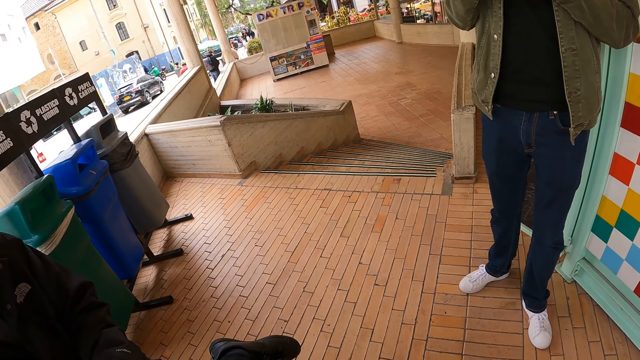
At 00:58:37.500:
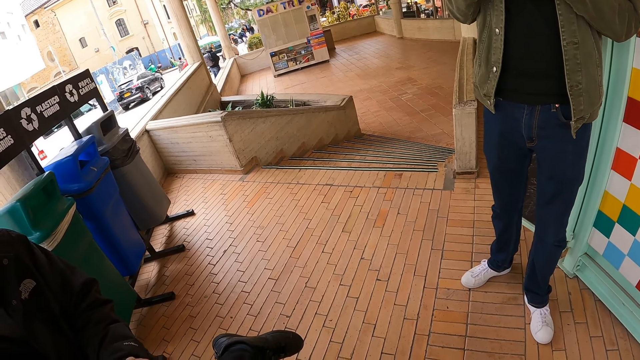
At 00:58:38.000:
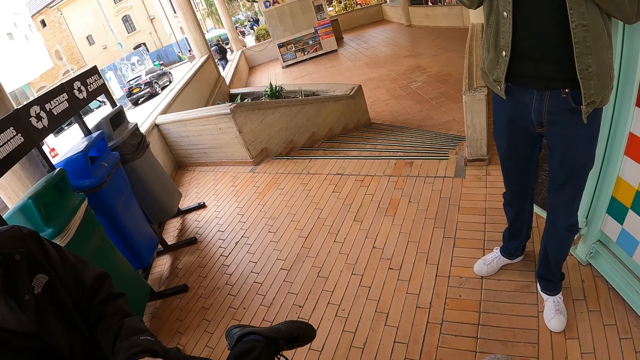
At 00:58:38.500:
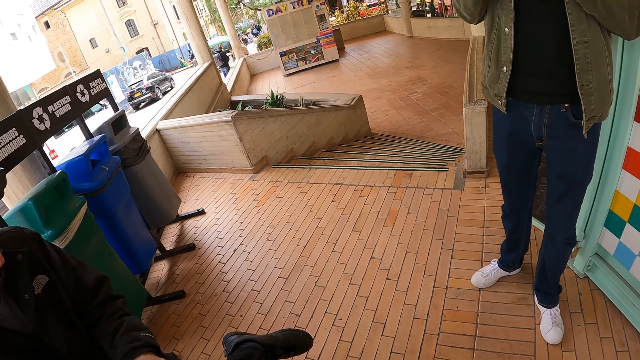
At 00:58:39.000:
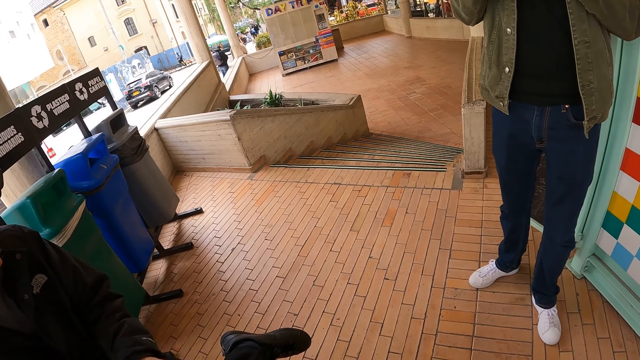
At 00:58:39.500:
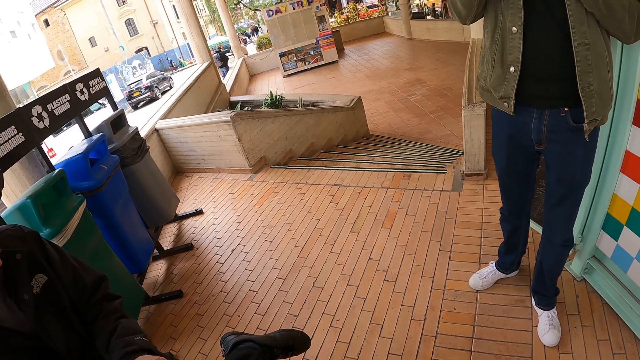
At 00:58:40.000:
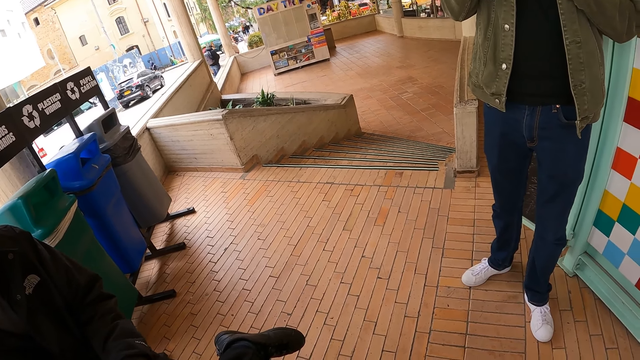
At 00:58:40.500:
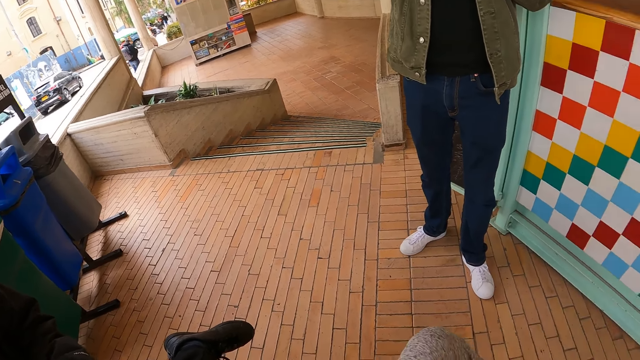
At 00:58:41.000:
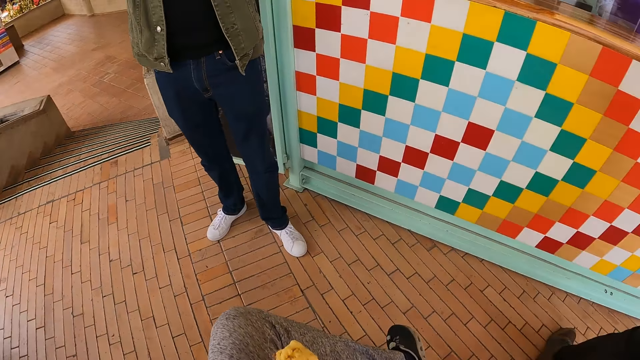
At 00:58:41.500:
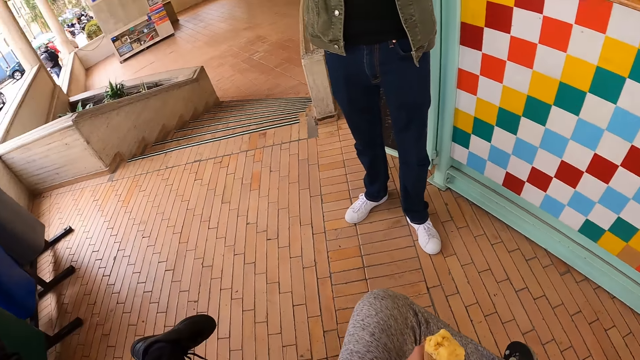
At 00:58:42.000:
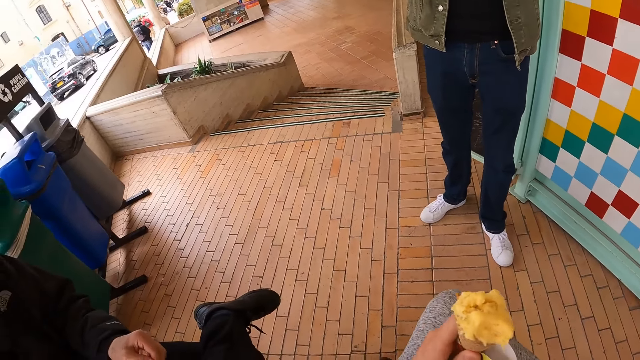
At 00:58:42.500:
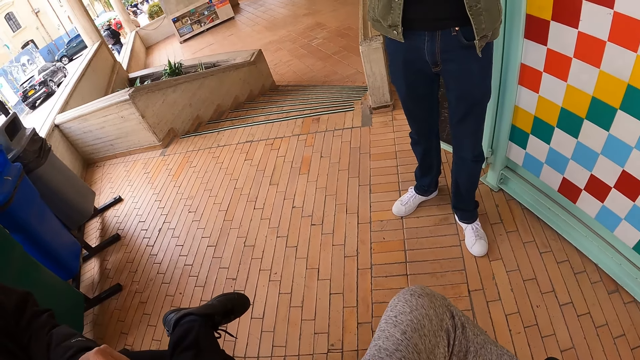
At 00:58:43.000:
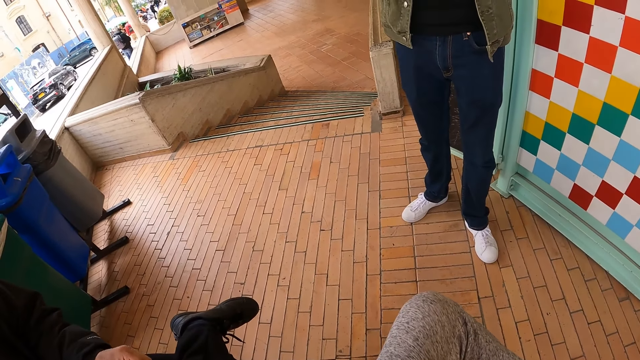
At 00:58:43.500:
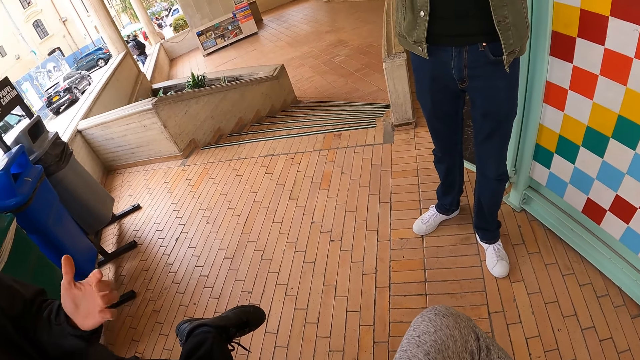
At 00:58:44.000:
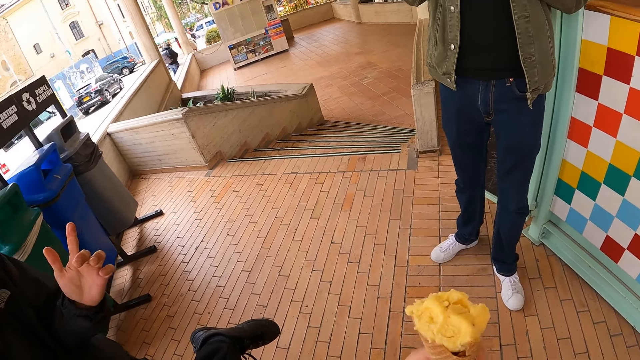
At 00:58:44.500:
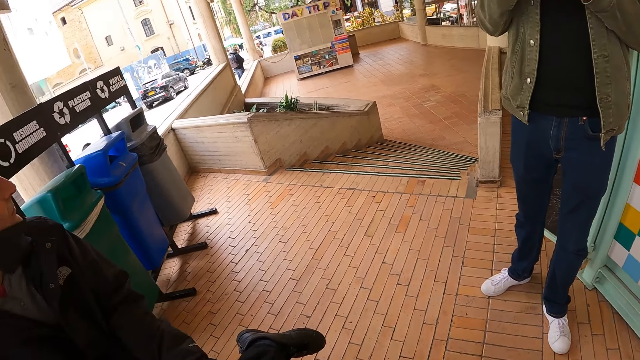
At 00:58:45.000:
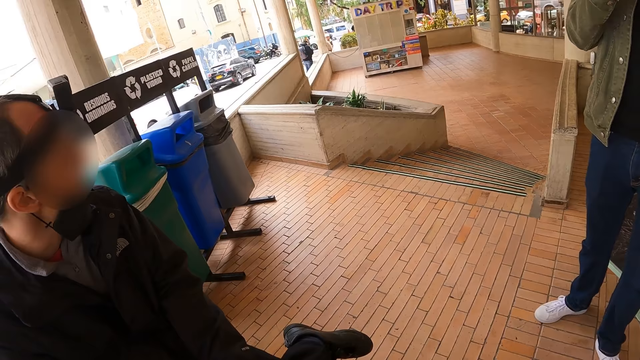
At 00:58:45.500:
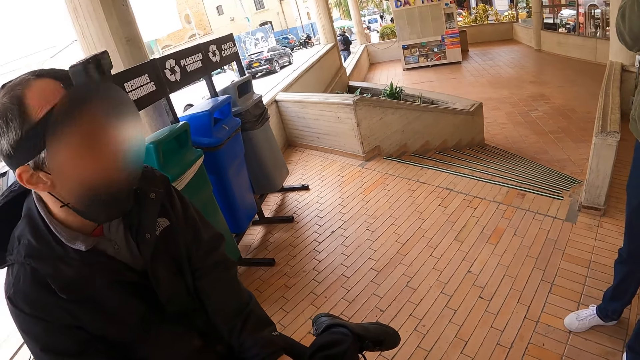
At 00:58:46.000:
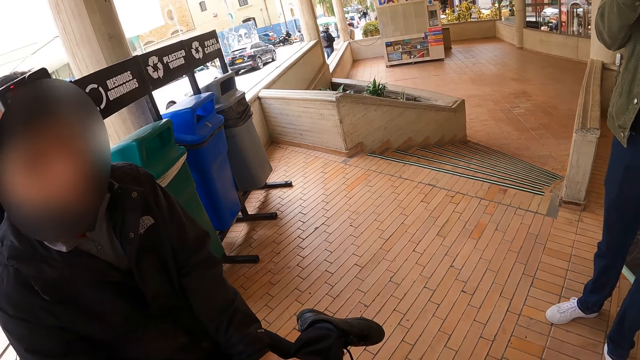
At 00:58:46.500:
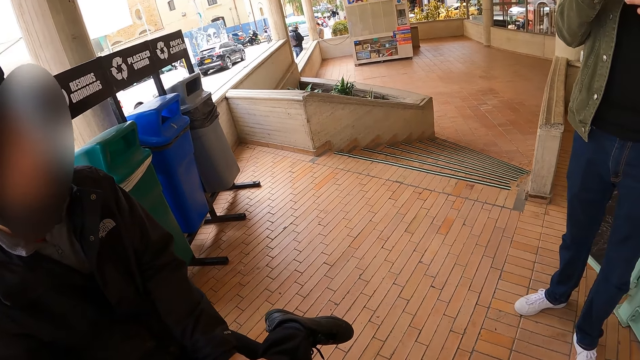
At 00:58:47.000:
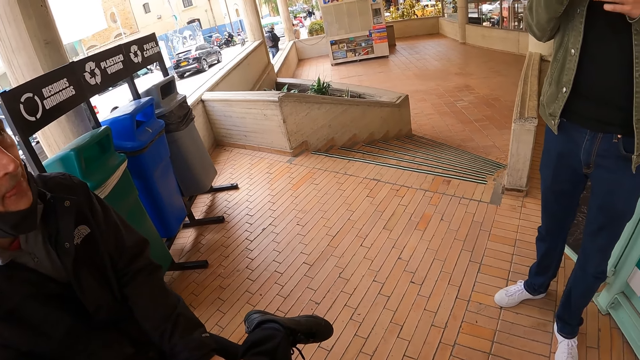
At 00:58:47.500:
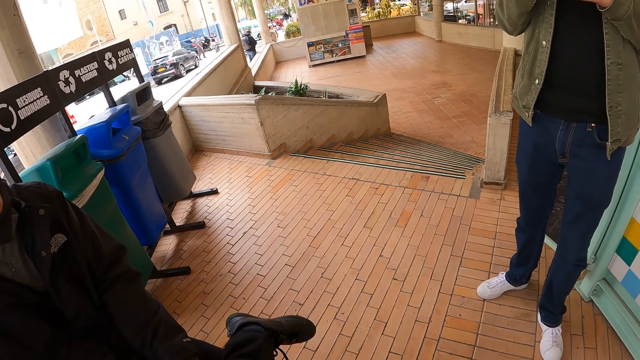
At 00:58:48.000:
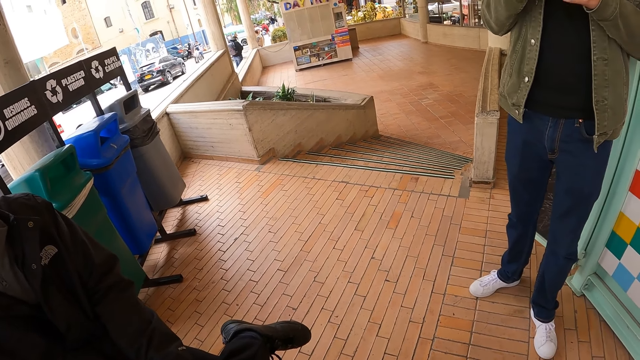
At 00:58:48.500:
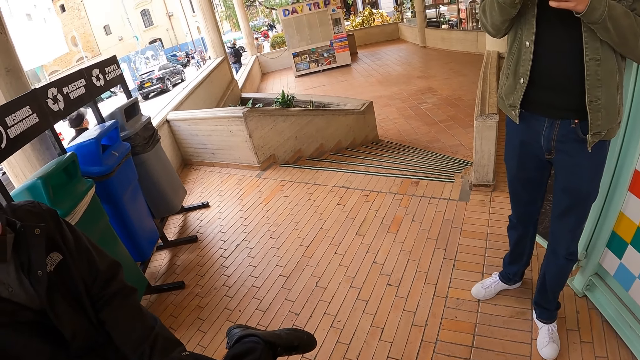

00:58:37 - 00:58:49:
The camera wearer looks around. They raise an ice cone. They move the ice cream with the left hand. They look around. A person moves the hand. The camera wearer talks to the person.

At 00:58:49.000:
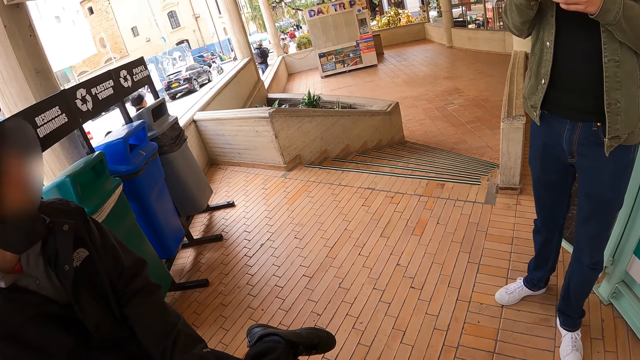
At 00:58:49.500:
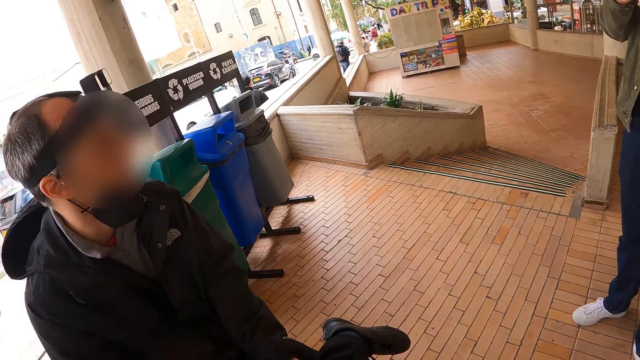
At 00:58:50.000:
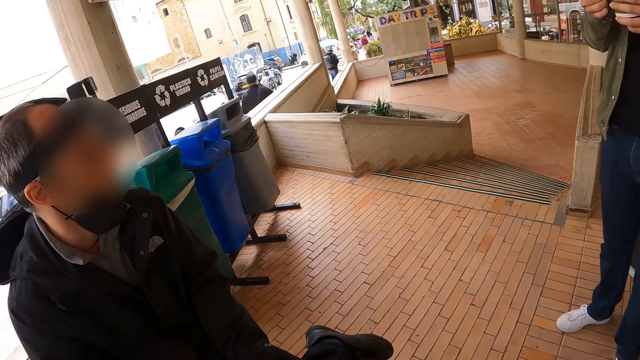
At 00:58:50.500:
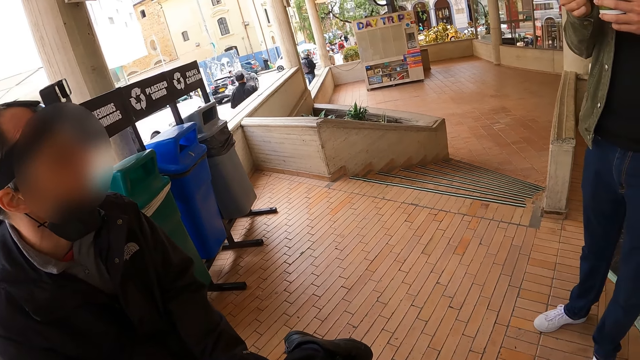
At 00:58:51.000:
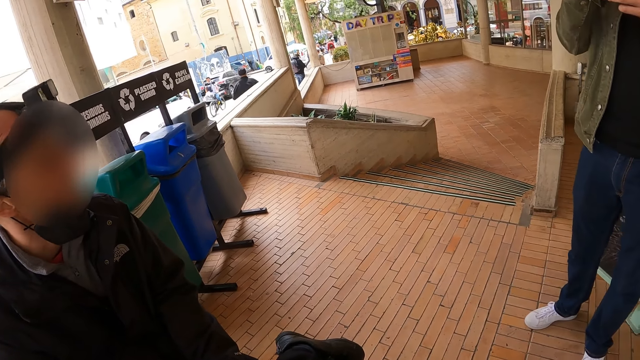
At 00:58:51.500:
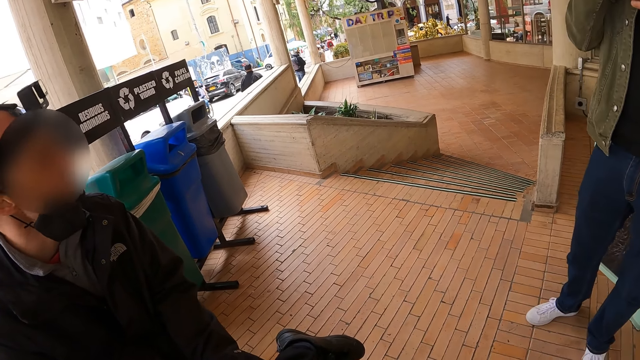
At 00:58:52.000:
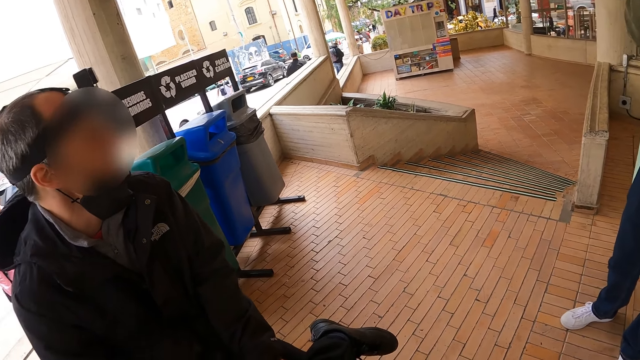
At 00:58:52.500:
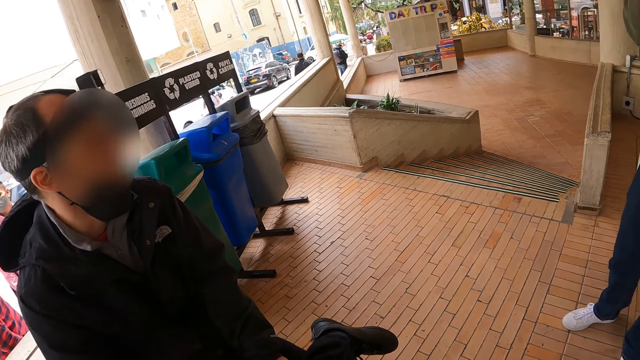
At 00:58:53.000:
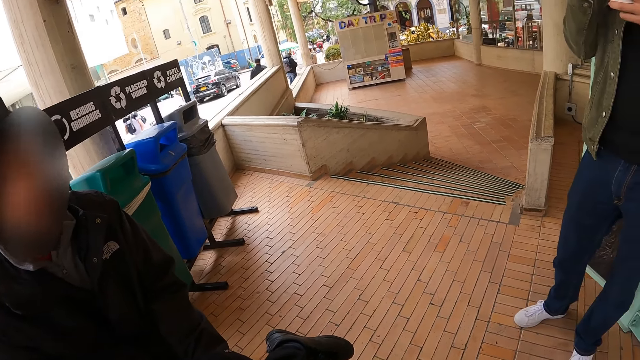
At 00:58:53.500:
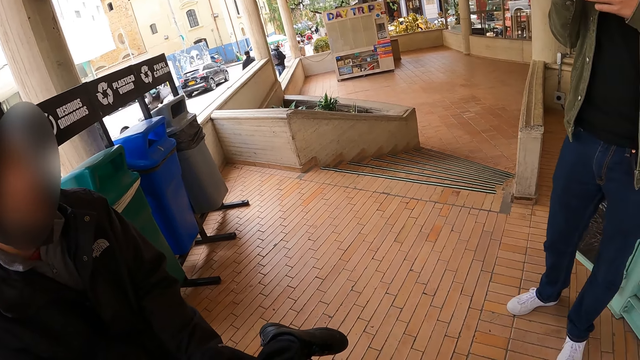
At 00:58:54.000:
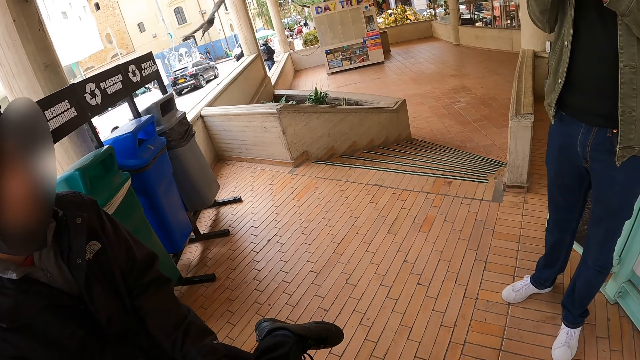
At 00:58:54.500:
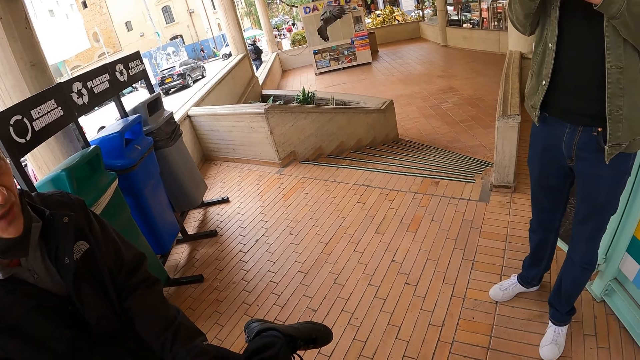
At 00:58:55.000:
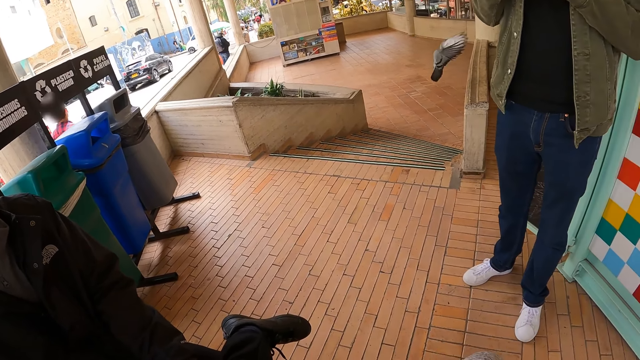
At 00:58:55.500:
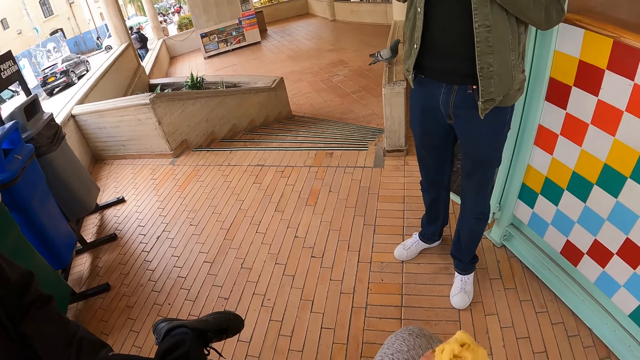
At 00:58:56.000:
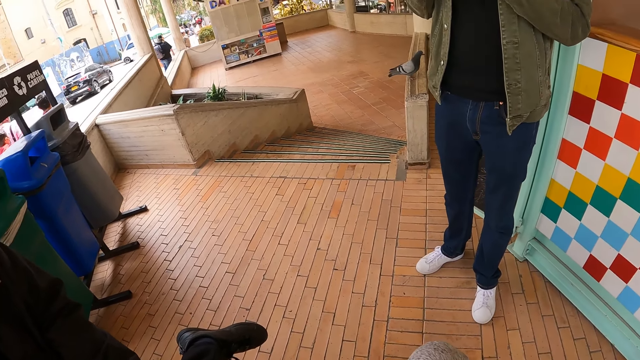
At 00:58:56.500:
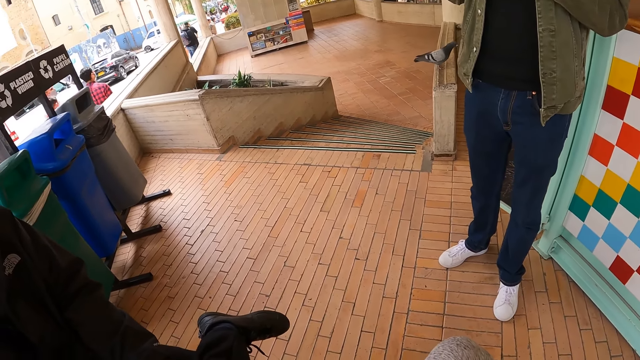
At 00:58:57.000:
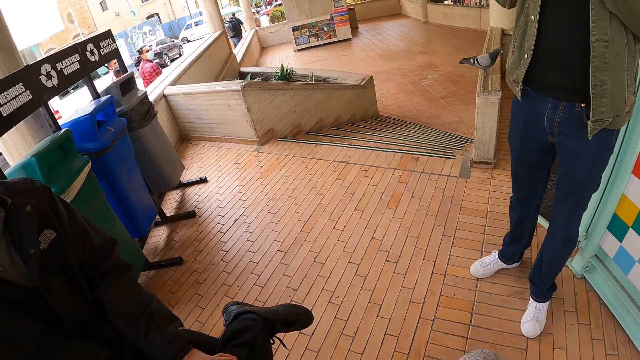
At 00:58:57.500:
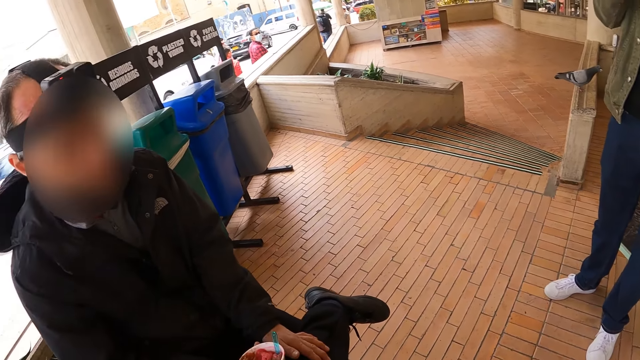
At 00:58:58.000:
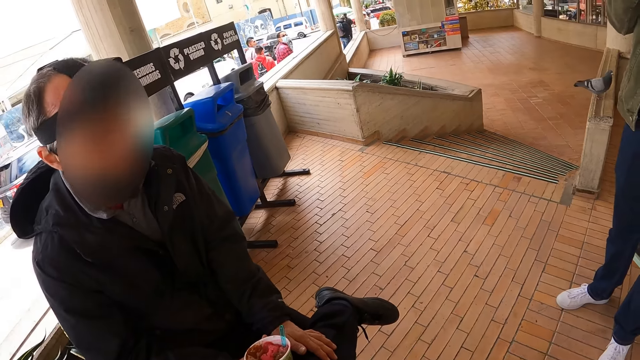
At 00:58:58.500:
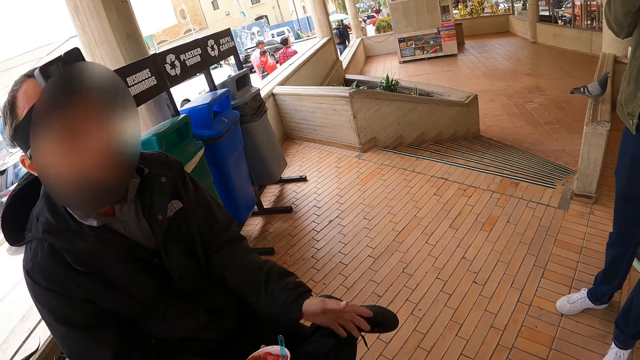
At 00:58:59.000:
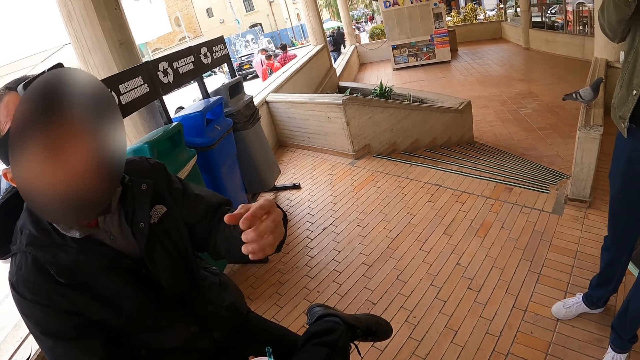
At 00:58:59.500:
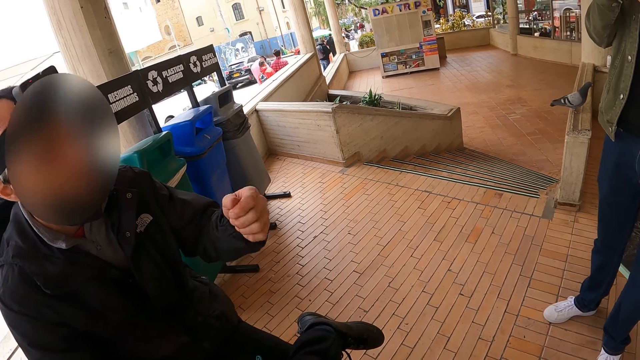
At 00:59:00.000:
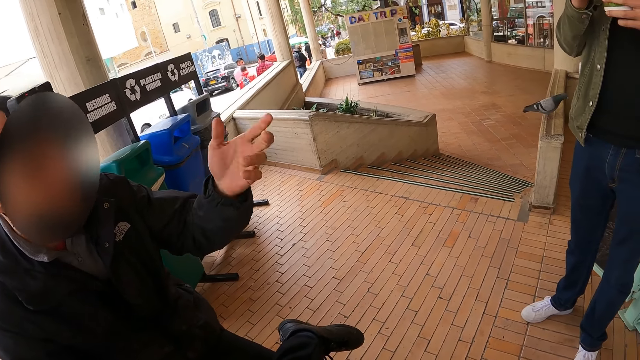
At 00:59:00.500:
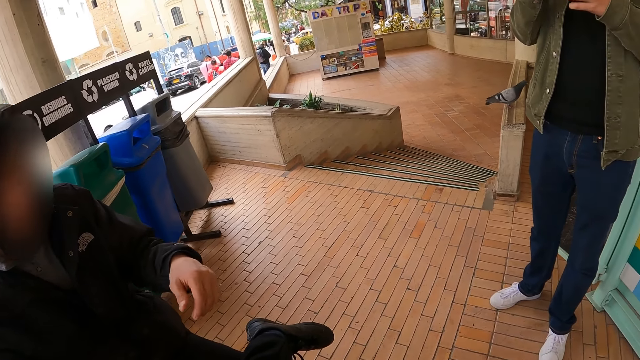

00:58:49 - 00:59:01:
A man eats something. The man sways the left hand.
